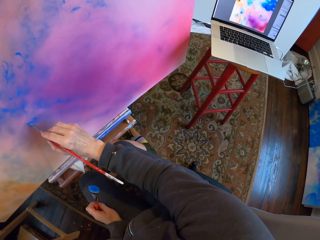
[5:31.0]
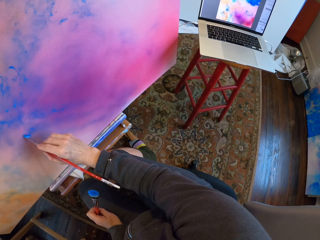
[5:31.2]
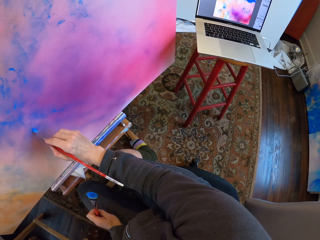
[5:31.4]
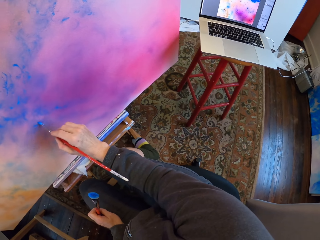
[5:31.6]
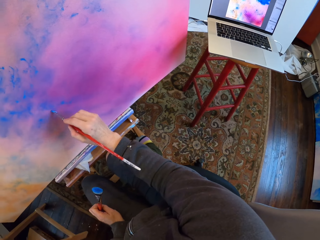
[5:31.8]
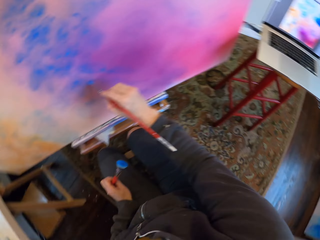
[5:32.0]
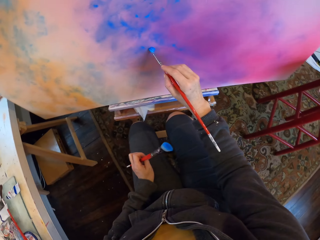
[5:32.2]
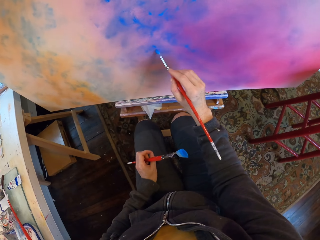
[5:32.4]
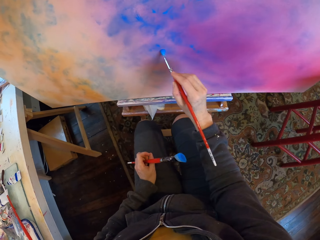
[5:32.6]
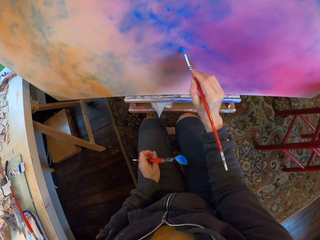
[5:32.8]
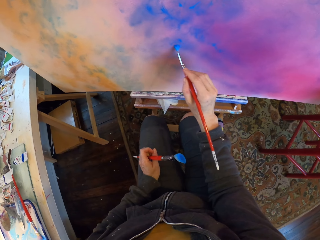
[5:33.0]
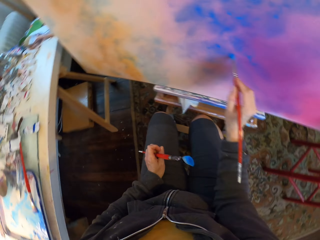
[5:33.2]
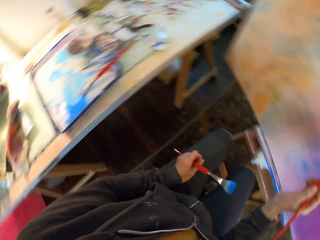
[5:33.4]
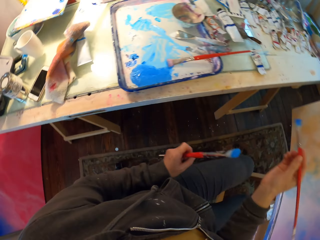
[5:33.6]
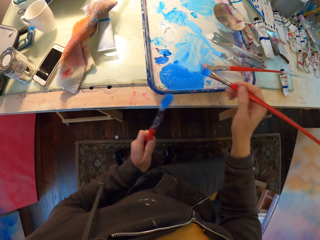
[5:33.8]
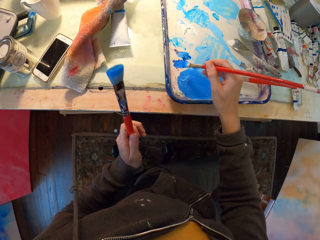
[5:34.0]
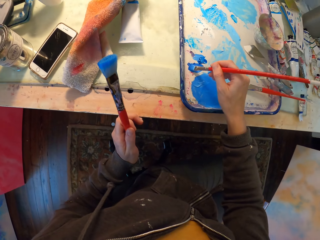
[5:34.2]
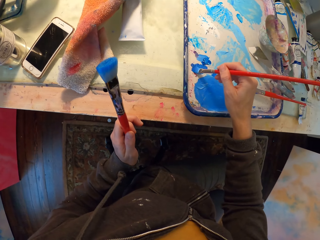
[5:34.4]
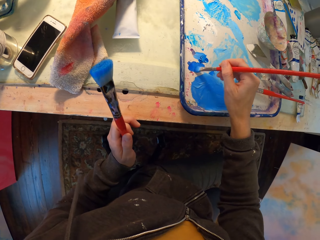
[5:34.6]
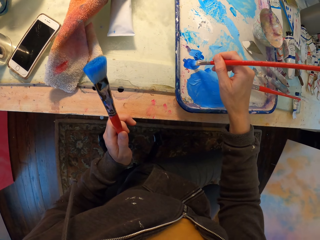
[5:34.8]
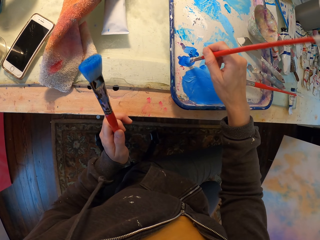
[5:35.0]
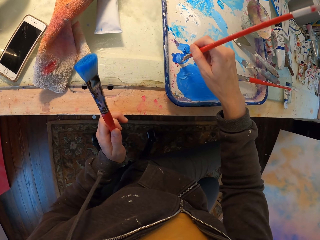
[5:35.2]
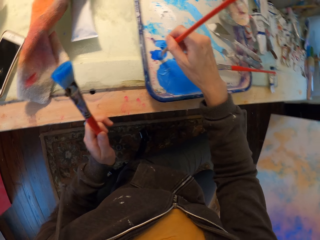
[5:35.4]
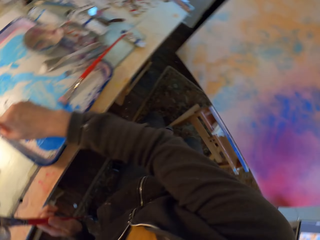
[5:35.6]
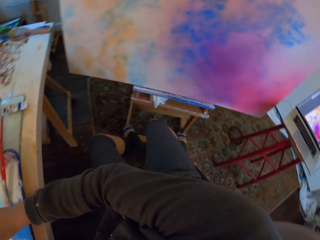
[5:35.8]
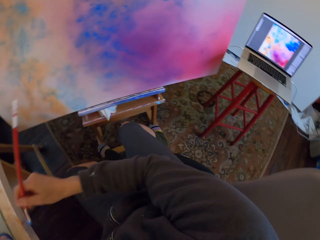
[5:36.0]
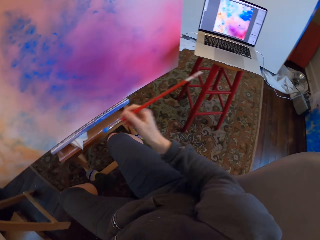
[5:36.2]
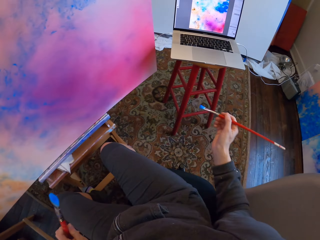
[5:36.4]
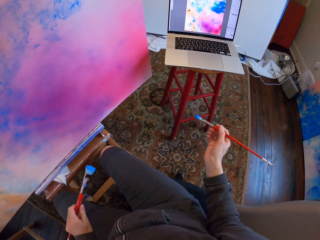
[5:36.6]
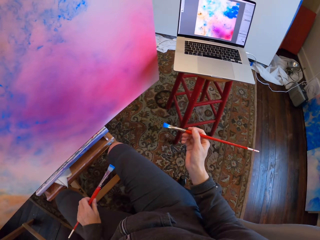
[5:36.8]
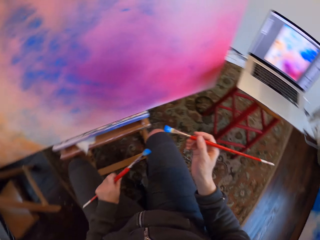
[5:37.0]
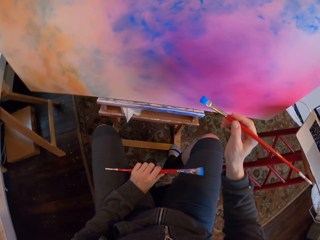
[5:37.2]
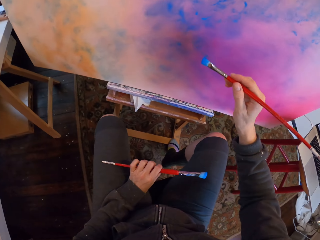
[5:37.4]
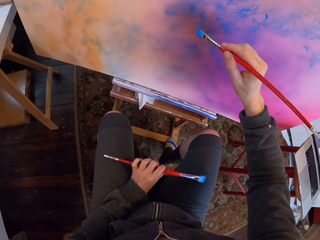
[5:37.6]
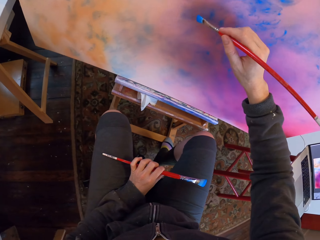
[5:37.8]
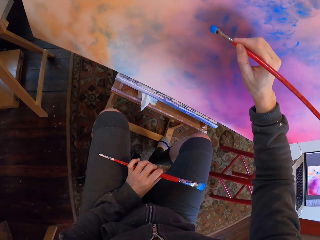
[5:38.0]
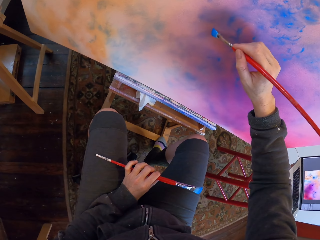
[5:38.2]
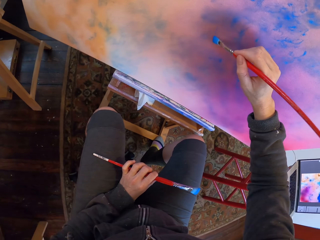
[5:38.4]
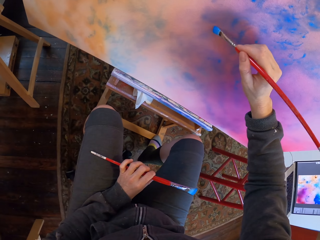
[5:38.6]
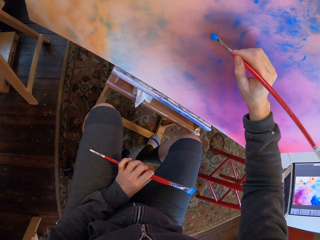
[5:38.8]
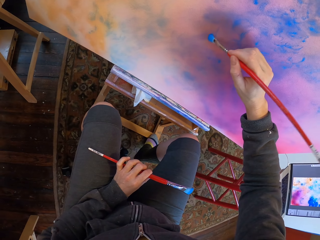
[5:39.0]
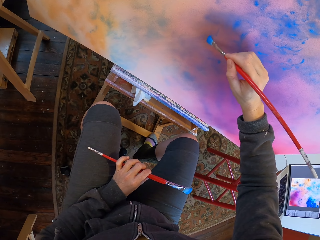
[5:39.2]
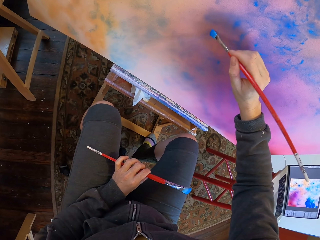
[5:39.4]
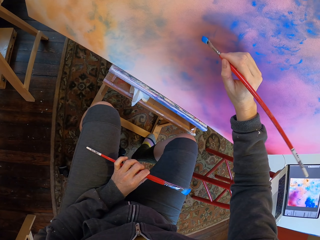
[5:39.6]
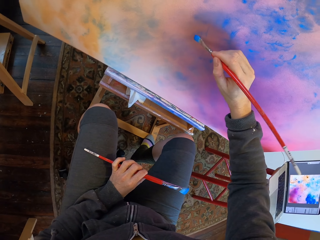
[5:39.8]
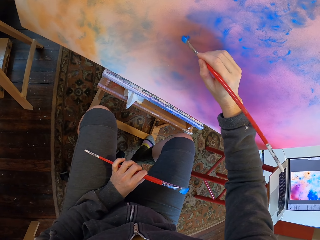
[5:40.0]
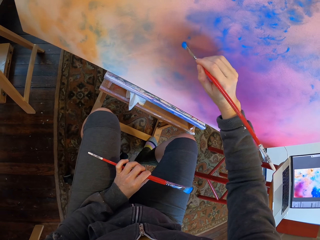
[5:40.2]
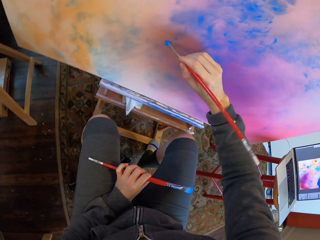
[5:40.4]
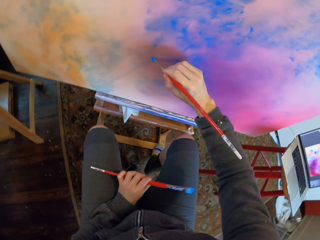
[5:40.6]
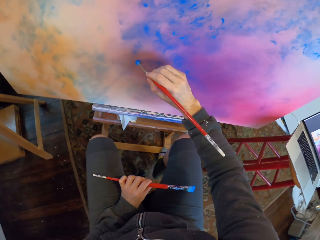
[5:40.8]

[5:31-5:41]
The camera wearer looks at the laptop. They paint. They dip the brush in paint. They paint.

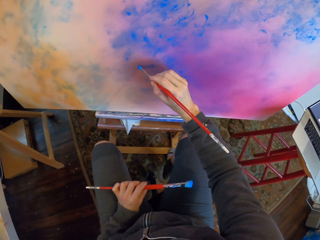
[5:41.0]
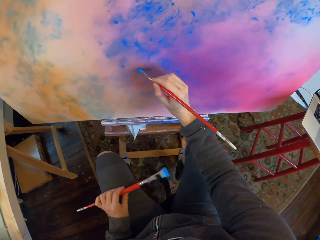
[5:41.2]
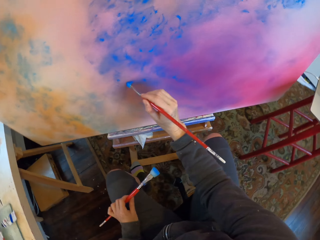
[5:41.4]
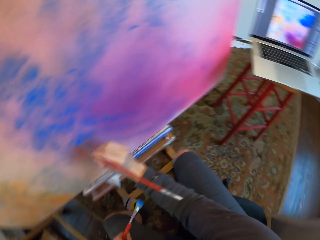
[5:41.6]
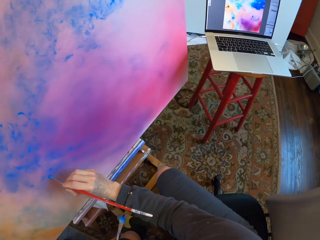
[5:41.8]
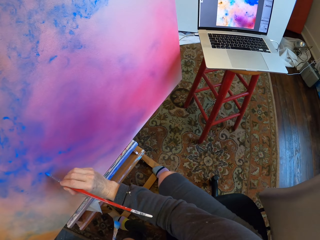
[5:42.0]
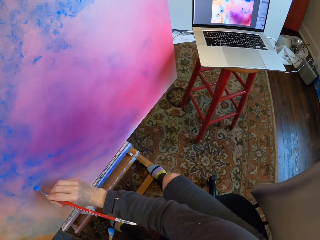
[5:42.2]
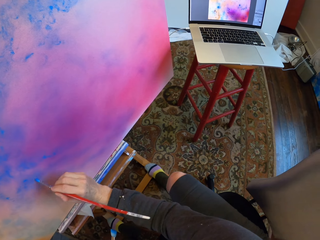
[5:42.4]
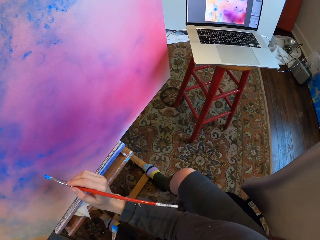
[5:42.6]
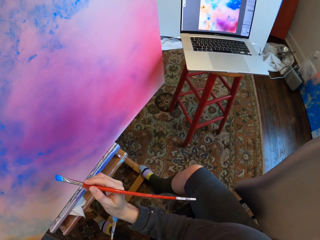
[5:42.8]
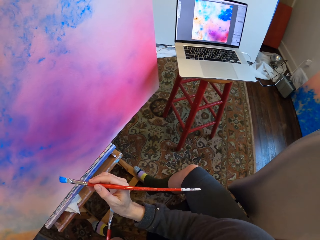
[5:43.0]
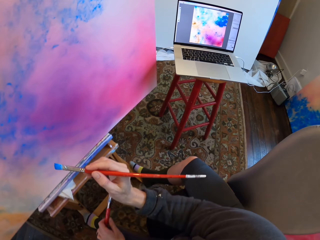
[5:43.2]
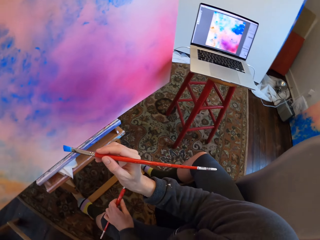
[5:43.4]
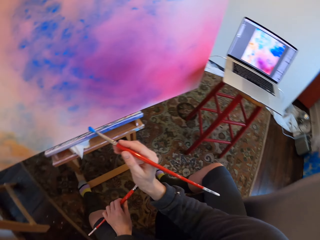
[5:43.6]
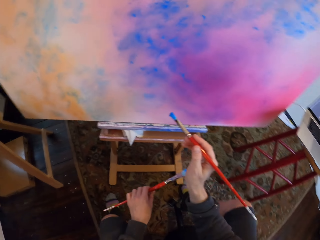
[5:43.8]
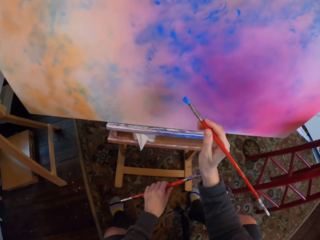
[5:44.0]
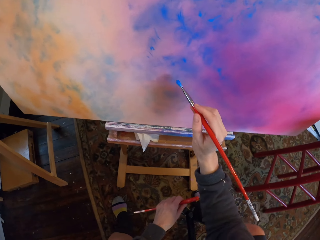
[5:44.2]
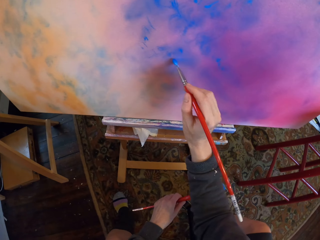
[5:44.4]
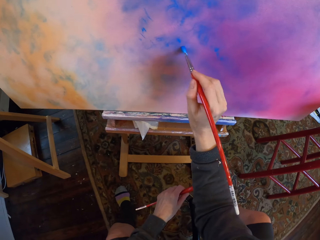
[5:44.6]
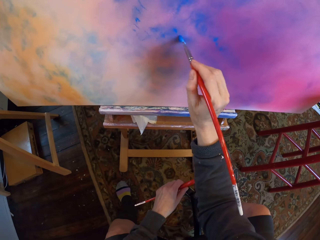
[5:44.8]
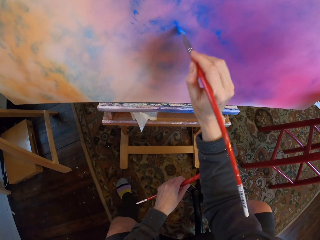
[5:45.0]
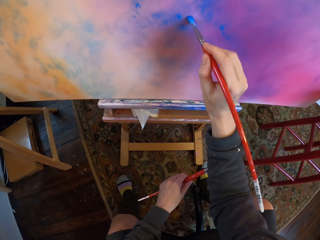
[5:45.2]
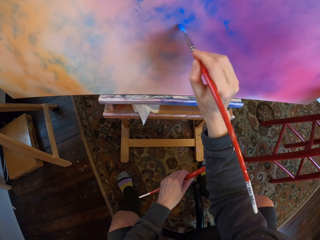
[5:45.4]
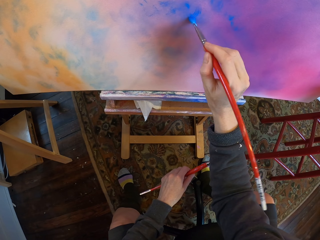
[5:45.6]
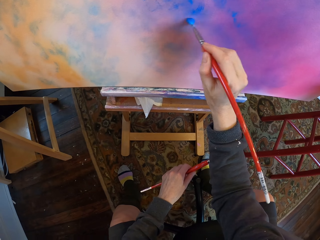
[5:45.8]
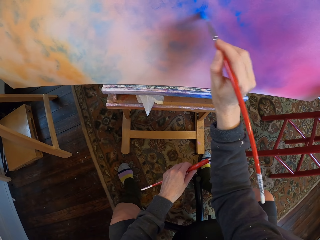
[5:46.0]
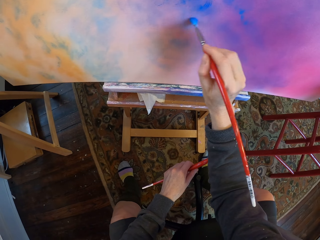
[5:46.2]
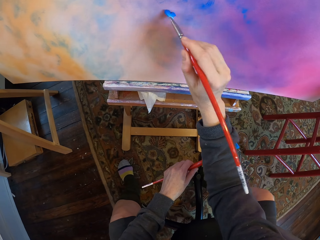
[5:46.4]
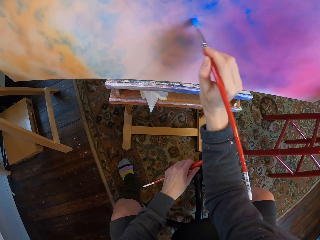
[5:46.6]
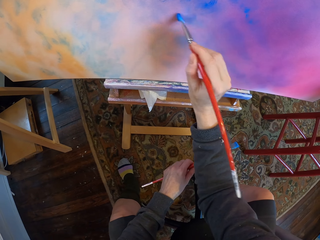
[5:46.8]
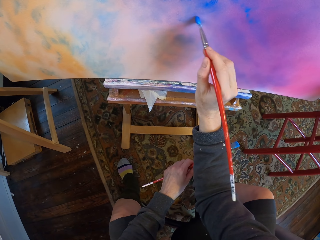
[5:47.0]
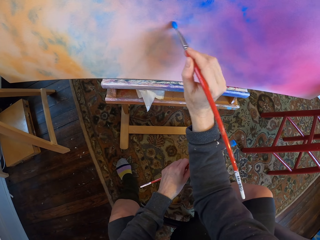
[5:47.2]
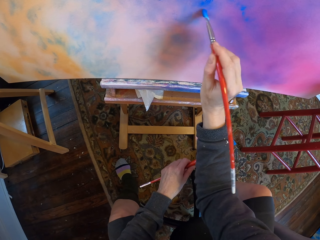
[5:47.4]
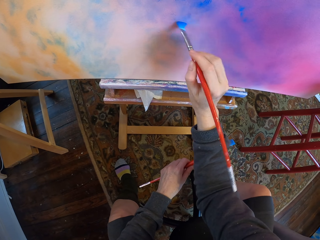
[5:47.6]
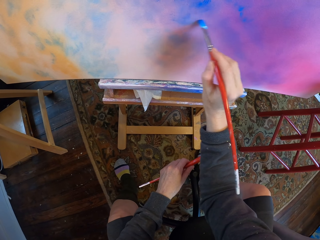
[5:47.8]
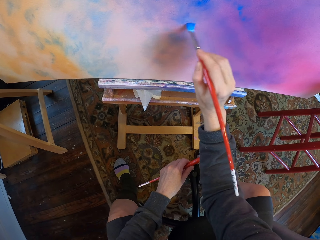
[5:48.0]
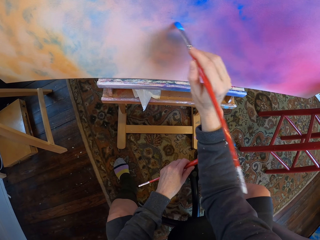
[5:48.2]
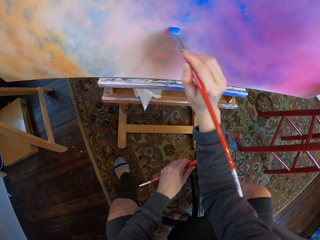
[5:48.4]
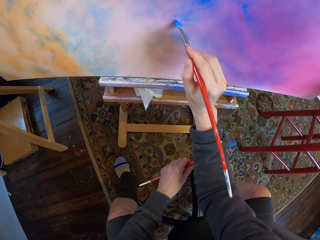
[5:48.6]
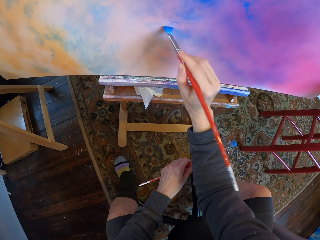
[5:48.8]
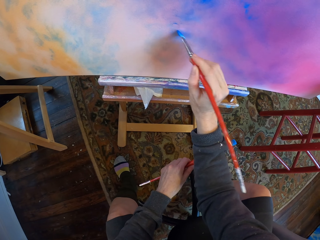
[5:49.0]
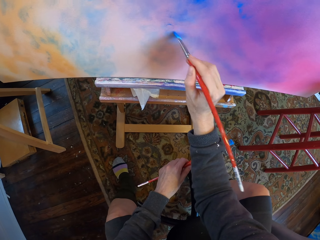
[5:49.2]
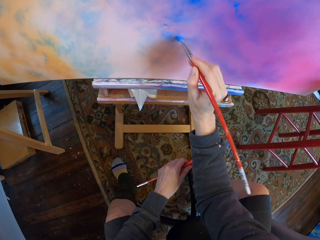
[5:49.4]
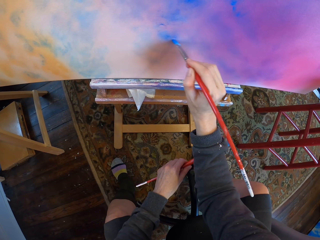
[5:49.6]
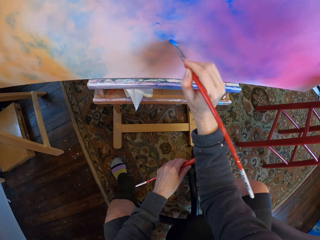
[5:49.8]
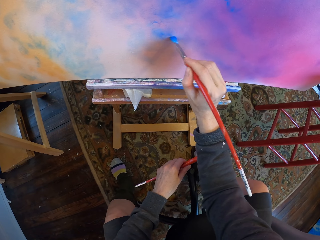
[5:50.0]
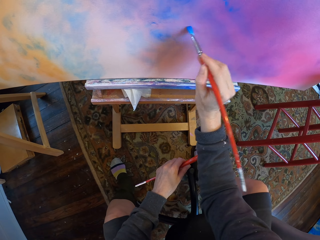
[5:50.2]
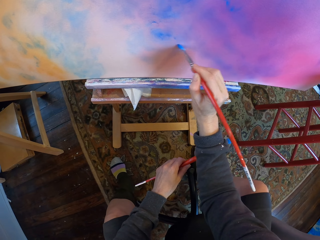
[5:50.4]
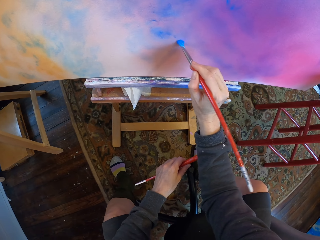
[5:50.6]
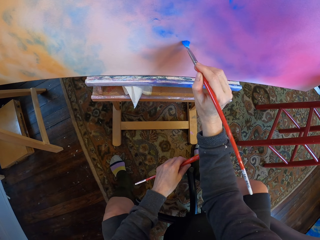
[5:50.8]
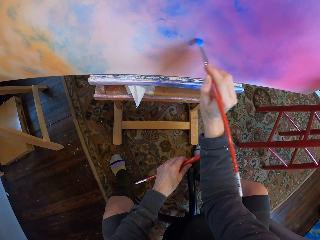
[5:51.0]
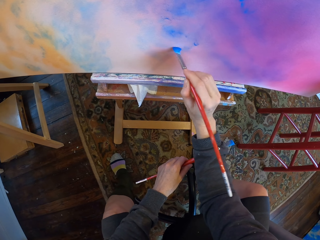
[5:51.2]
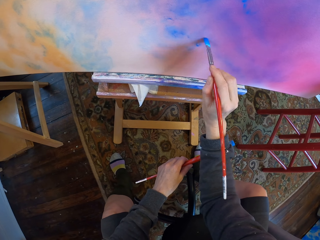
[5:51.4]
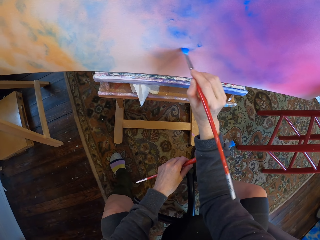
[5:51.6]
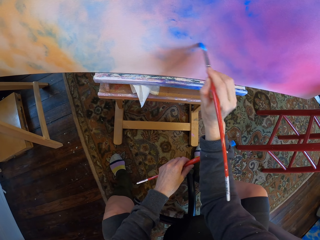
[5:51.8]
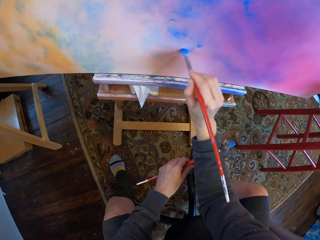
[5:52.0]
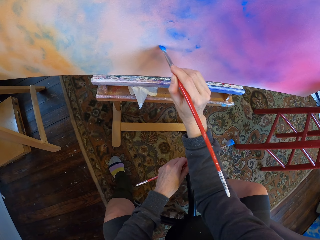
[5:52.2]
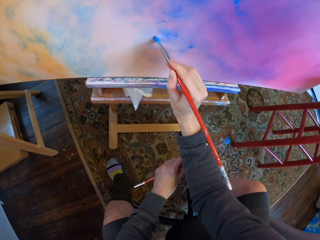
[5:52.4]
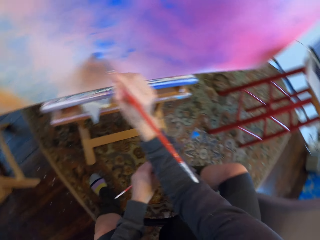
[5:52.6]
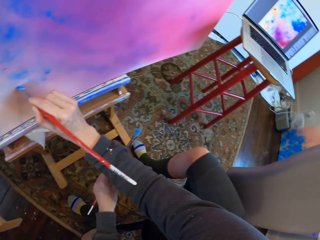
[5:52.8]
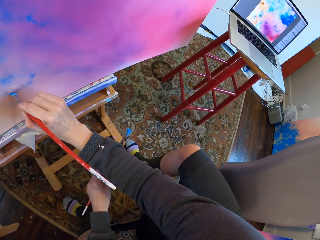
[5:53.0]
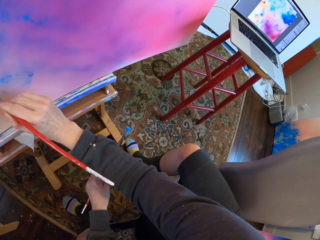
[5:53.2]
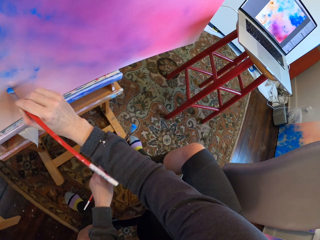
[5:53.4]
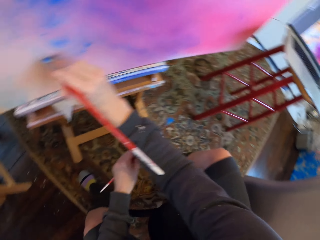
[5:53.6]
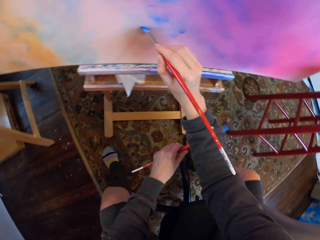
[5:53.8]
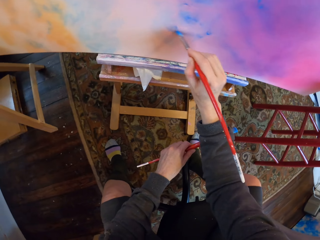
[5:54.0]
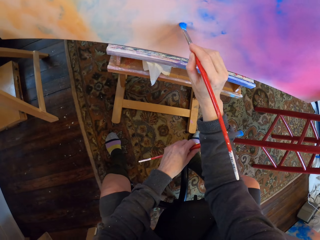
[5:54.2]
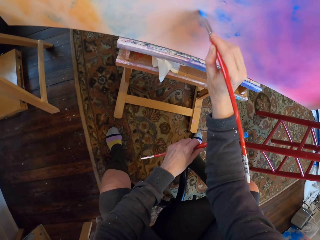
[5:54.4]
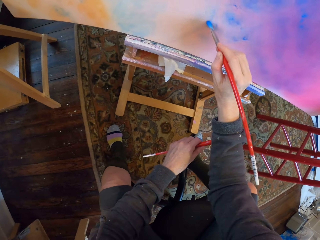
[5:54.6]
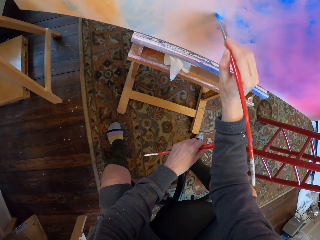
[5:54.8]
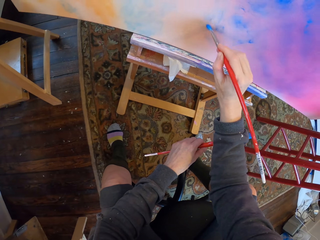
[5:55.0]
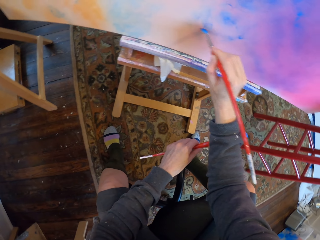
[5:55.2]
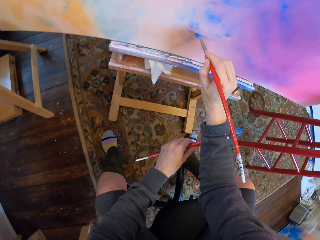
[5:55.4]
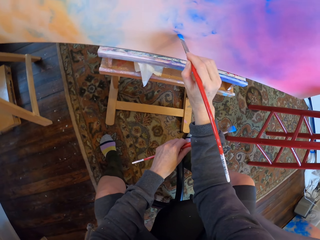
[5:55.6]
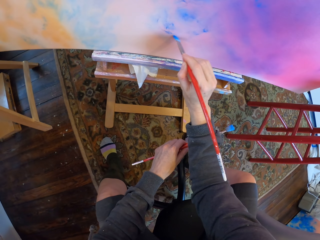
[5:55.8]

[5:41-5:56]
The camera wearer looks at the laptop. They paint. They look at the laptop. They paint.
